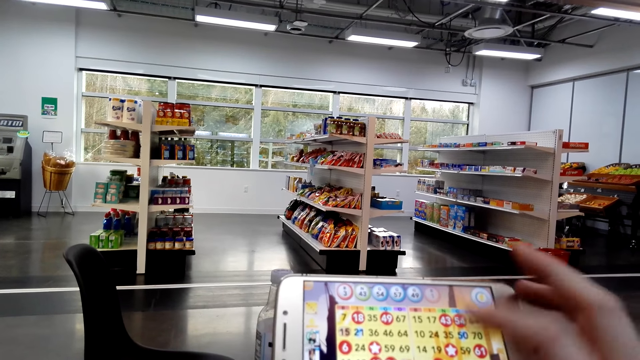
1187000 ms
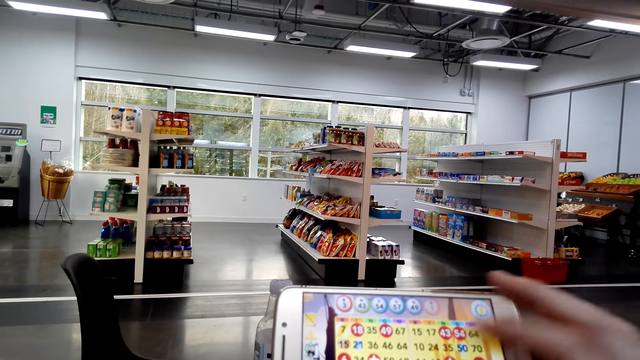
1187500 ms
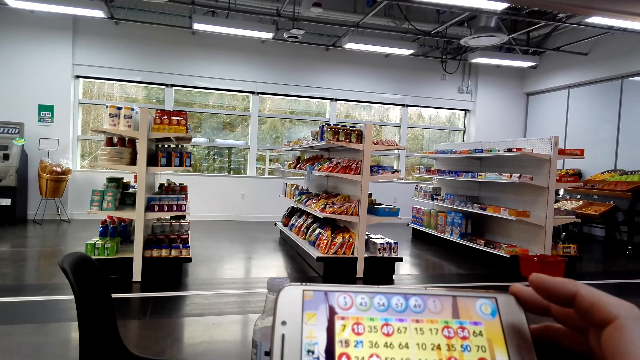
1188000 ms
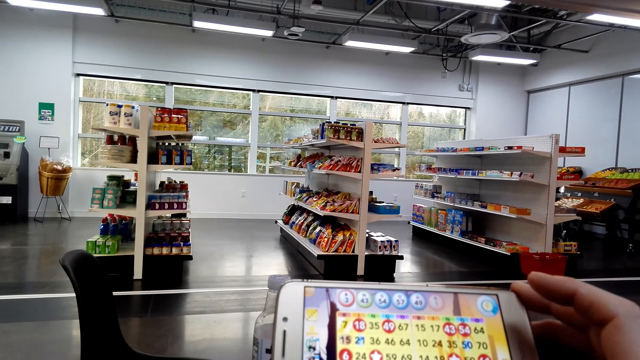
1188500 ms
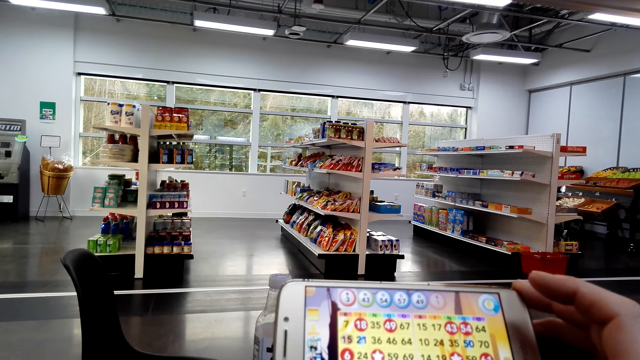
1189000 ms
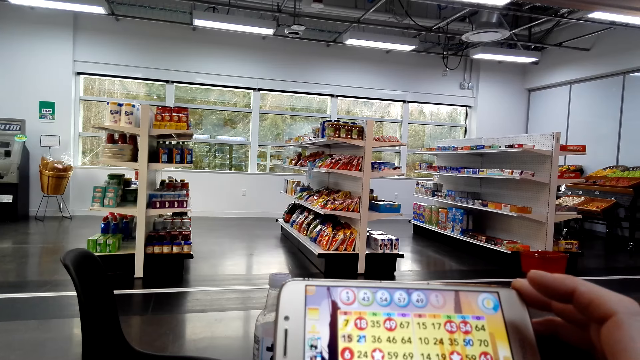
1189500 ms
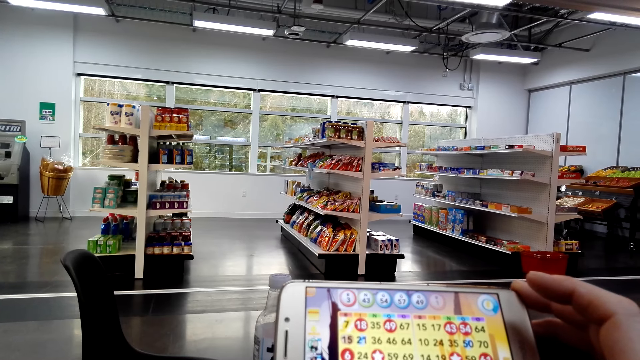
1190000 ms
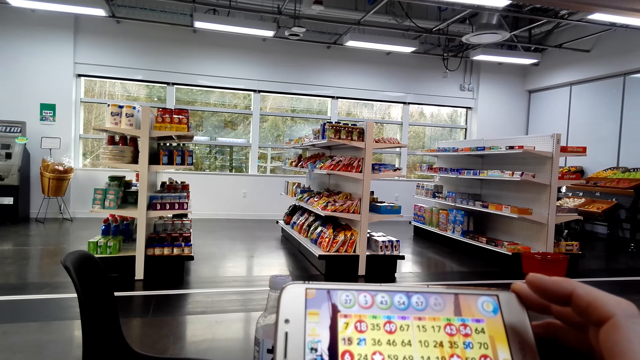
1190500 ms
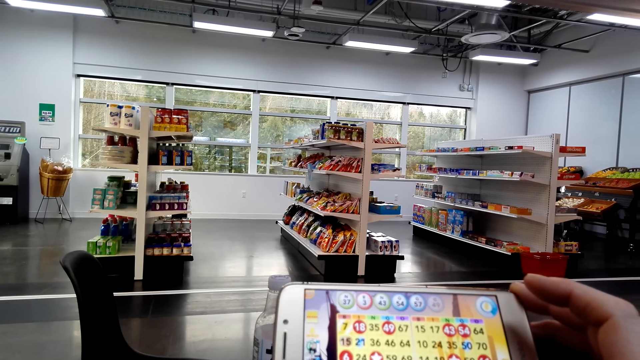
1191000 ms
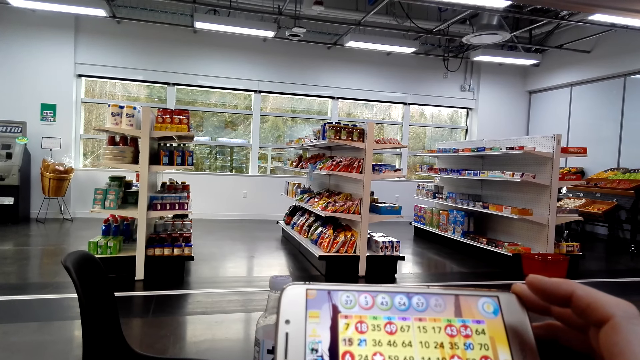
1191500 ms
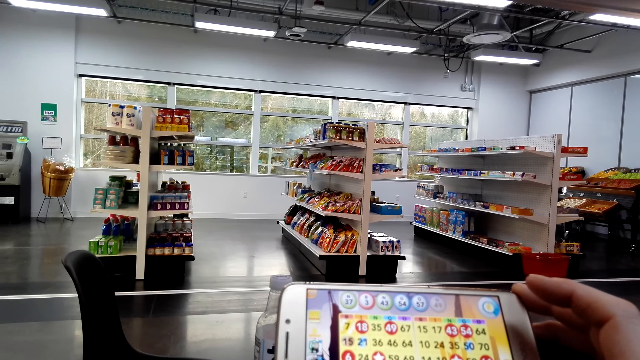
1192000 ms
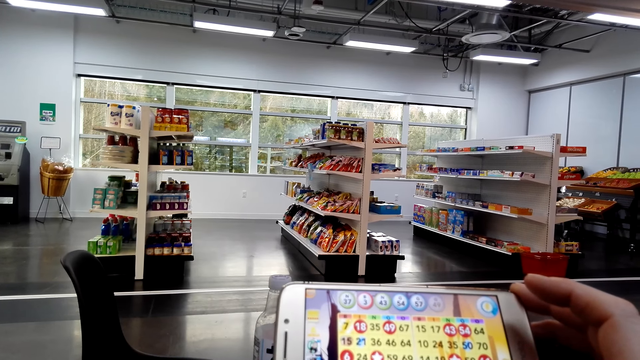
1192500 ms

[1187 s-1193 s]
The camera wearer plays a game on the phone on the table with her right hand. She holds the phone on the table with her right hand.

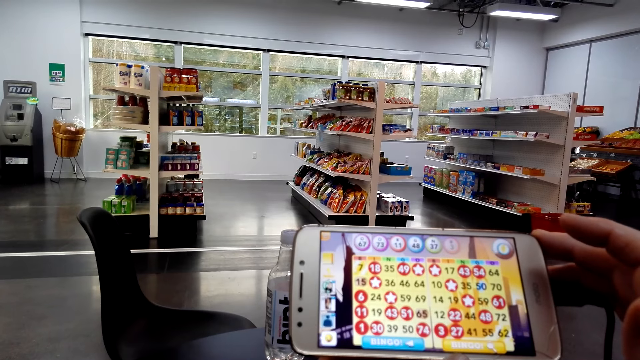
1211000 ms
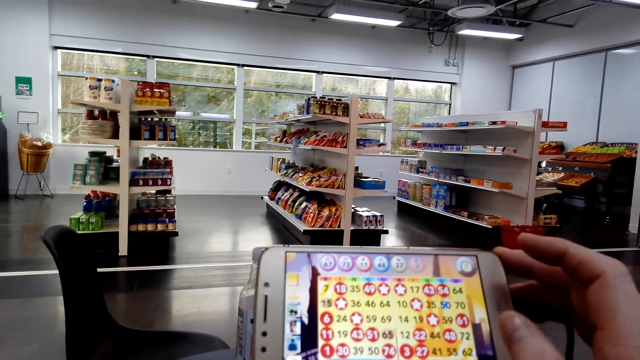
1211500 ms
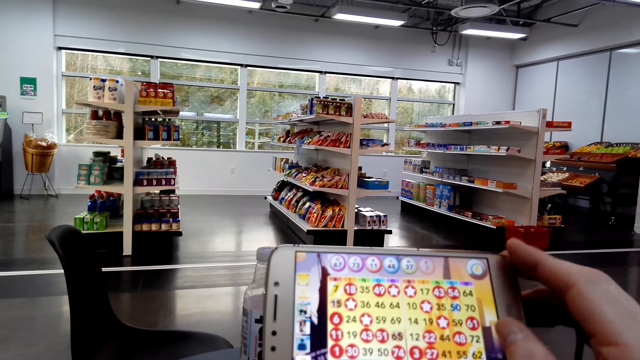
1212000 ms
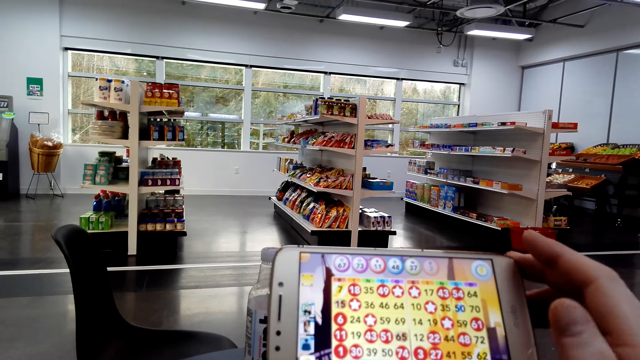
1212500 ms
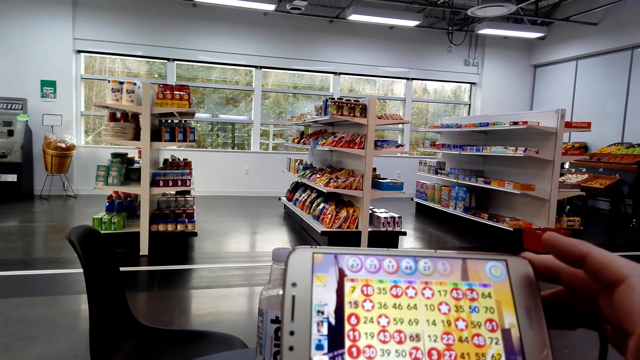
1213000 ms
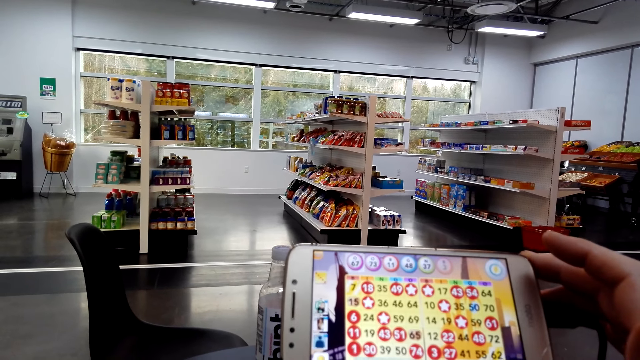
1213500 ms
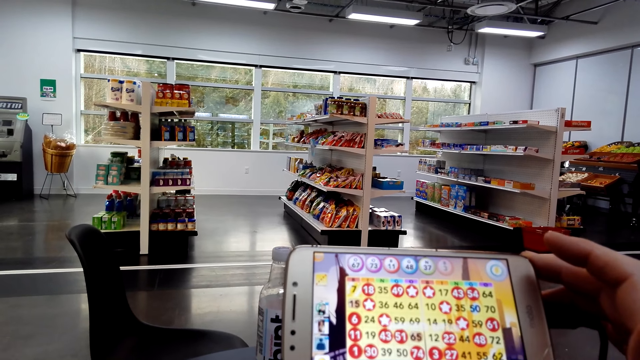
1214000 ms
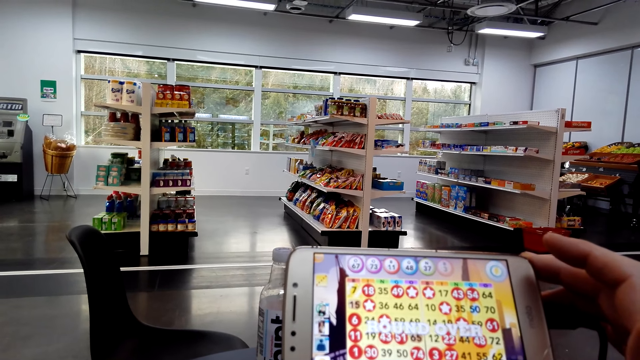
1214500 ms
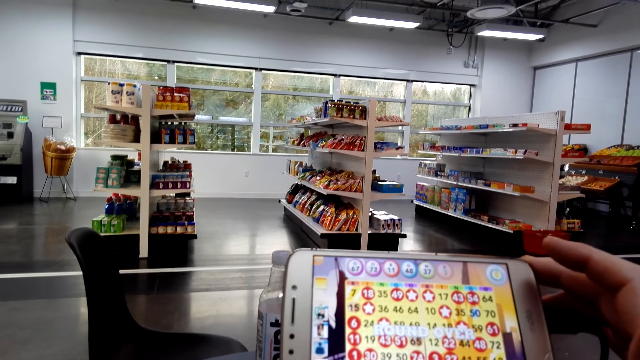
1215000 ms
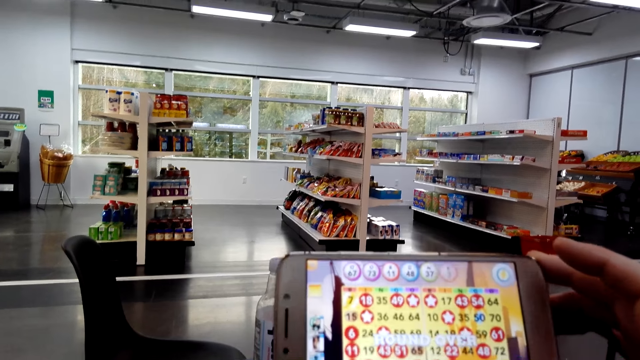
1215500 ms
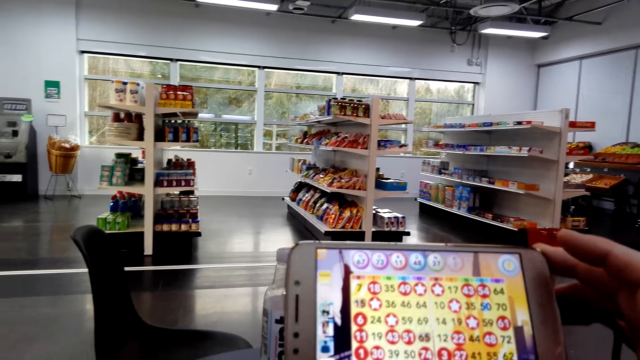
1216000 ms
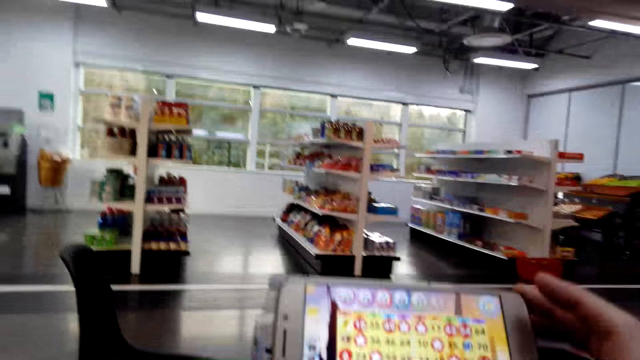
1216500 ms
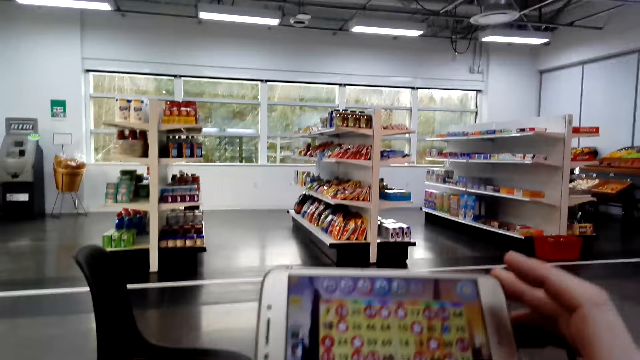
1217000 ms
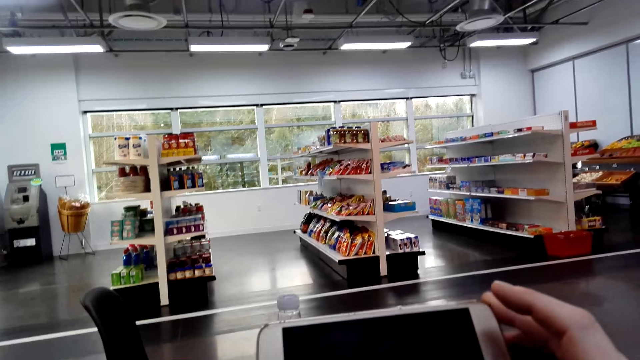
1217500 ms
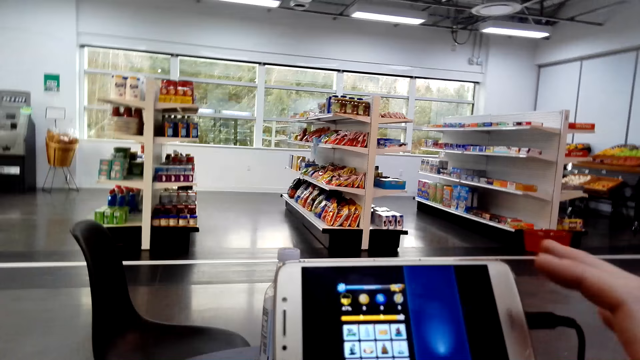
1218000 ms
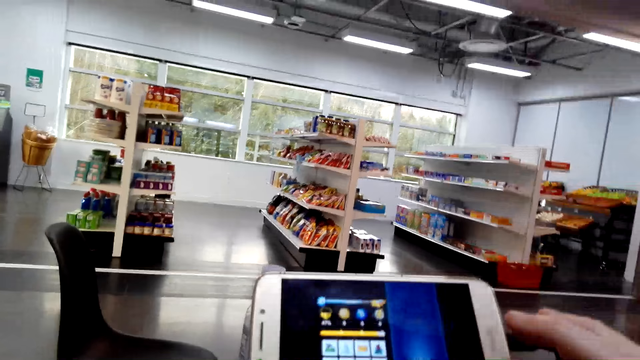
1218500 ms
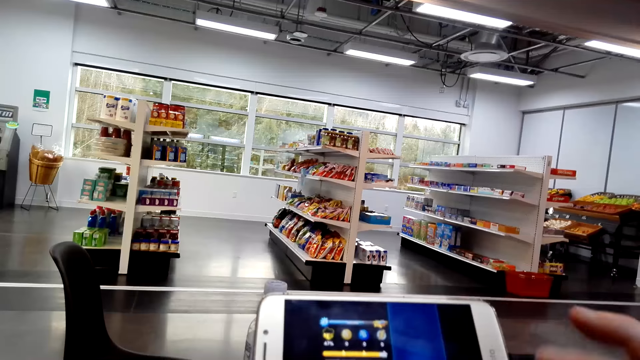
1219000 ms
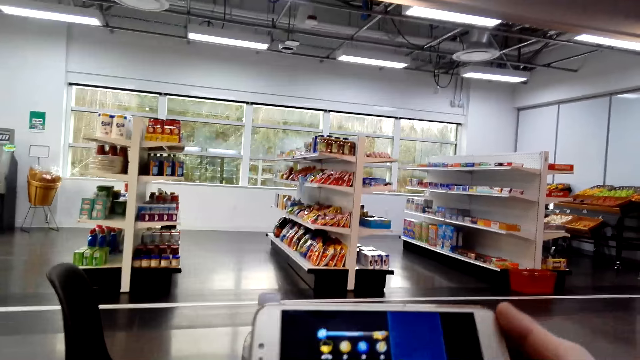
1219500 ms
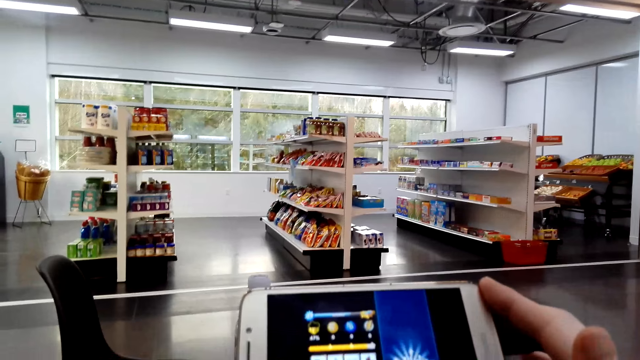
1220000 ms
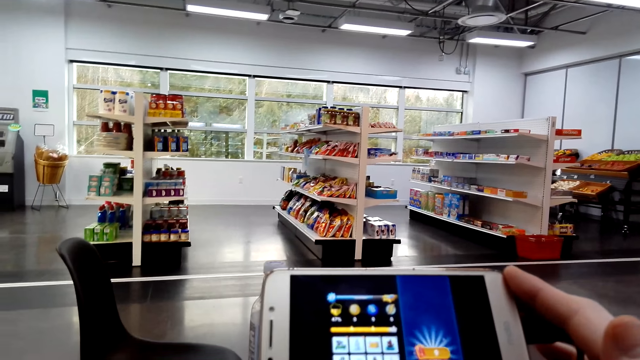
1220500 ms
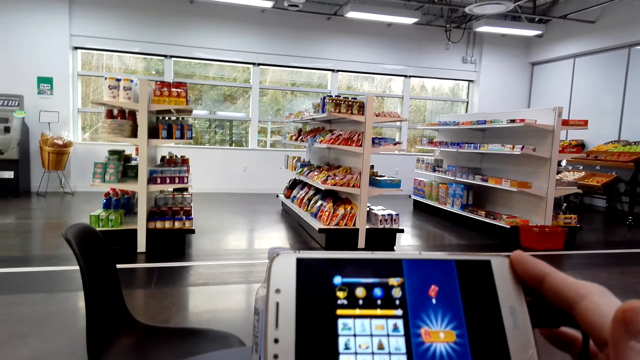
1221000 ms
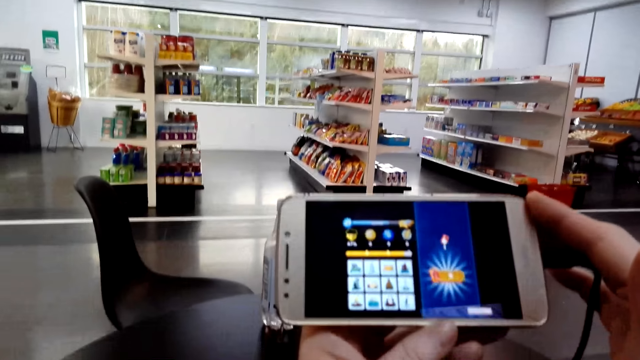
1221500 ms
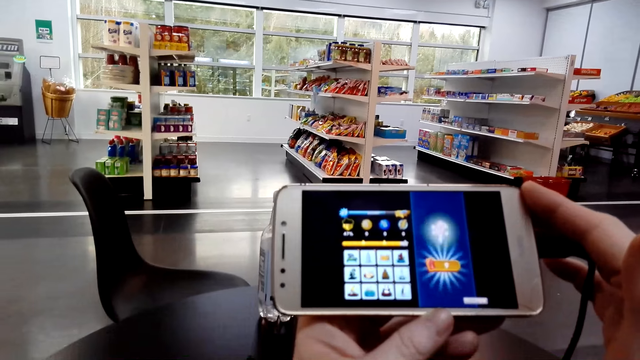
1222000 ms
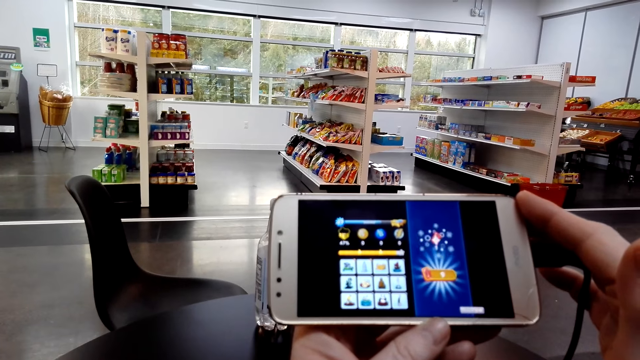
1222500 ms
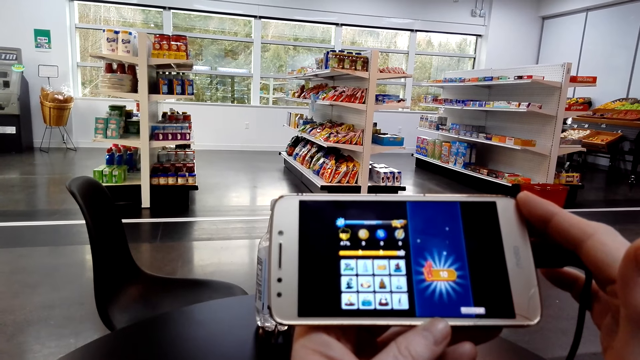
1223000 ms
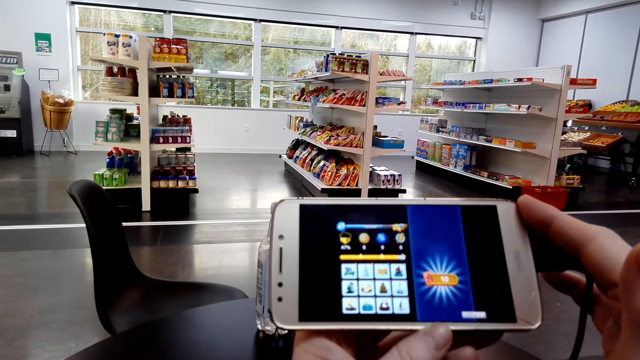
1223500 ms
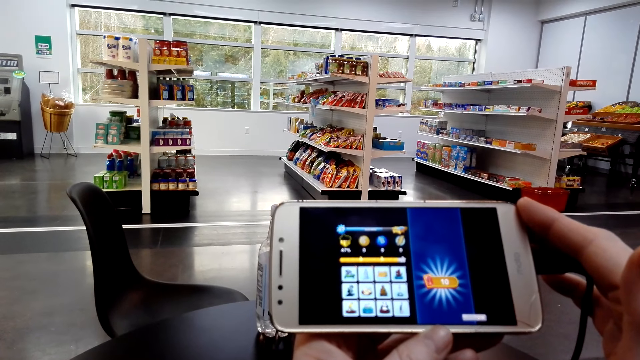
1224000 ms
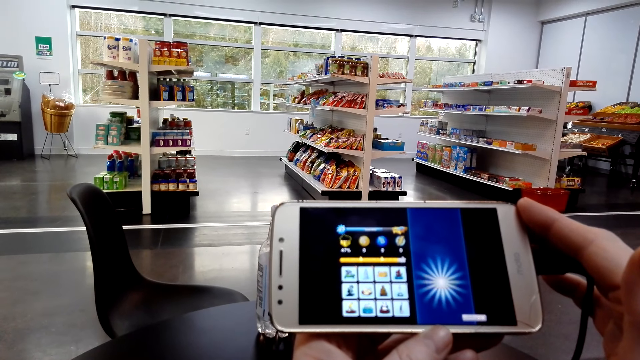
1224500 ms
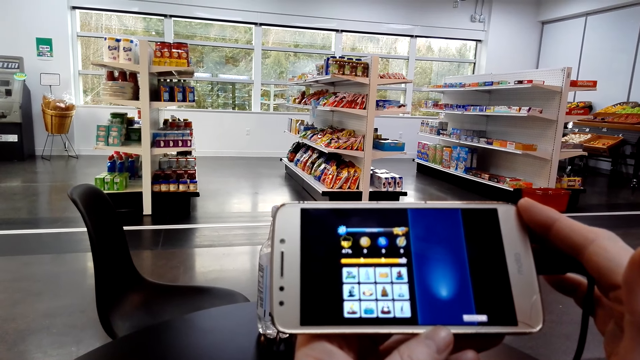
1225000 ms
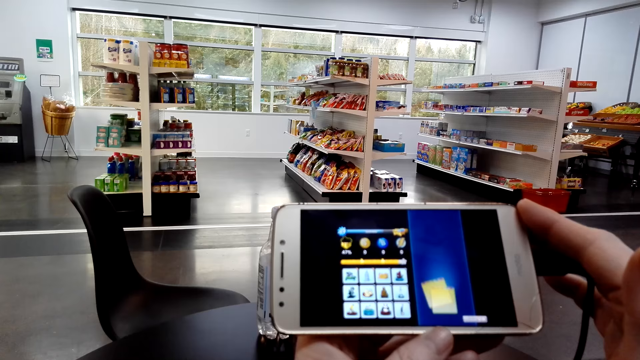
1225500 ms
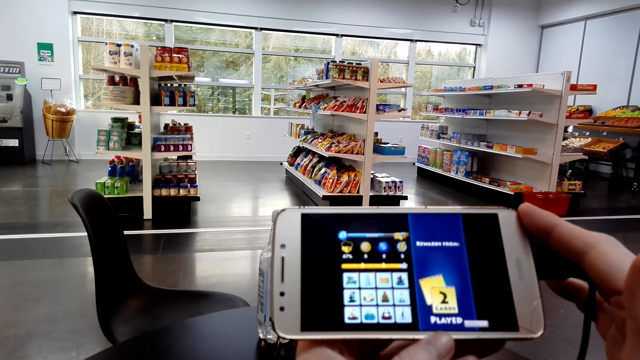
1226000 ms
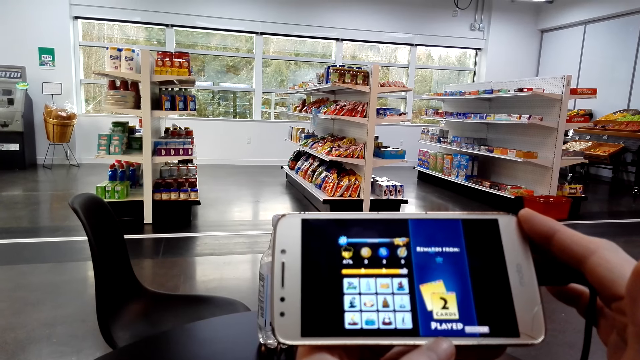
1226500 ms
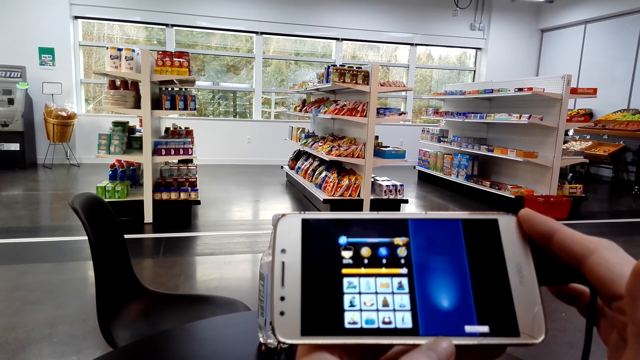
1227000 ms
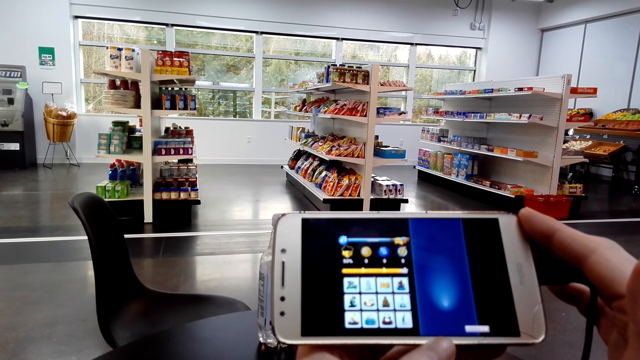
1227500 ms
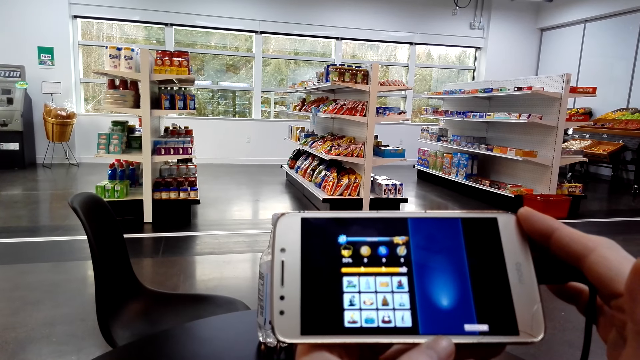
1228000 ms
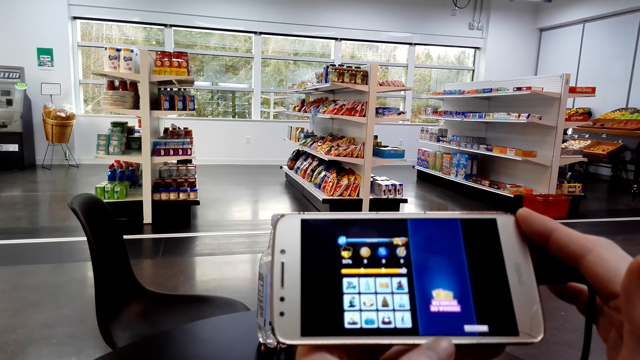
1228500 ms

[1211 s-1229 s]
The camera wearer plays a game on the phone on the table with her right hand. She holds the phone on the table with her right hand. She looks on the phone. She plays a game on the phone on the table with her right hand. She holds the phone on the table with her right hand.
